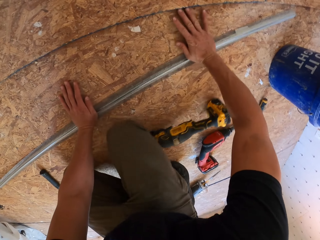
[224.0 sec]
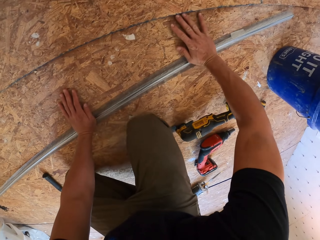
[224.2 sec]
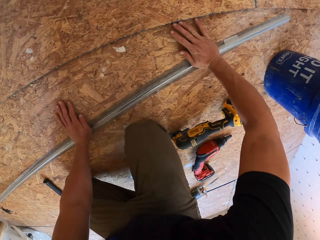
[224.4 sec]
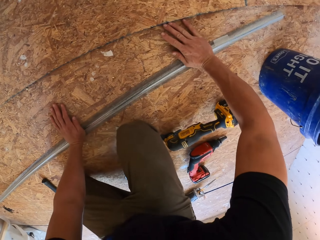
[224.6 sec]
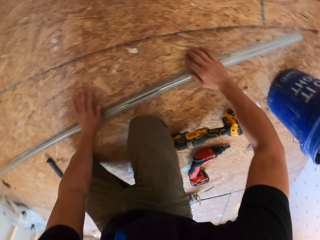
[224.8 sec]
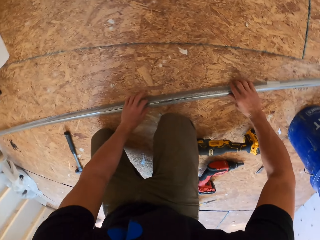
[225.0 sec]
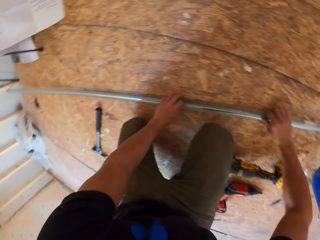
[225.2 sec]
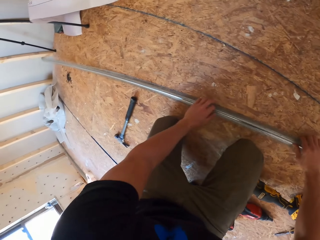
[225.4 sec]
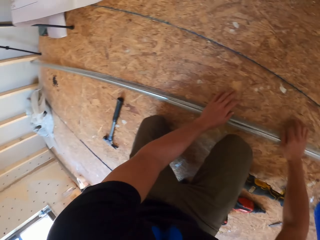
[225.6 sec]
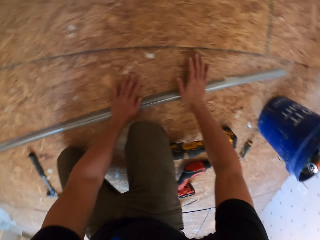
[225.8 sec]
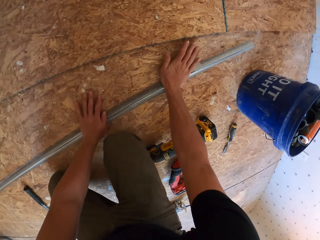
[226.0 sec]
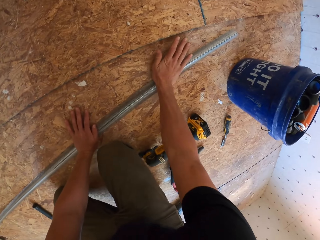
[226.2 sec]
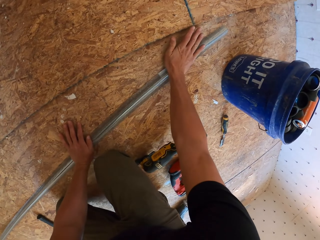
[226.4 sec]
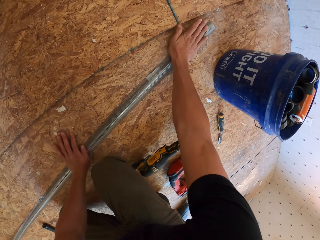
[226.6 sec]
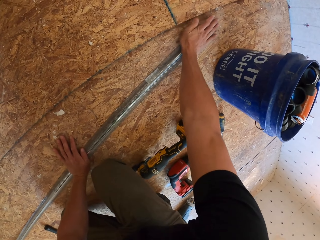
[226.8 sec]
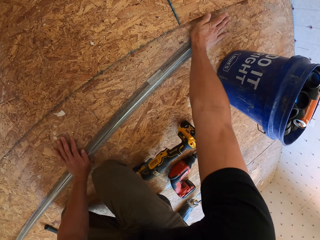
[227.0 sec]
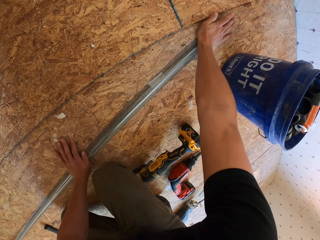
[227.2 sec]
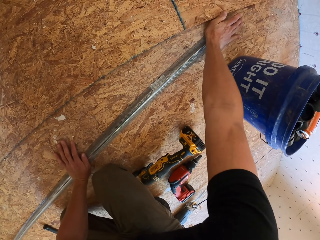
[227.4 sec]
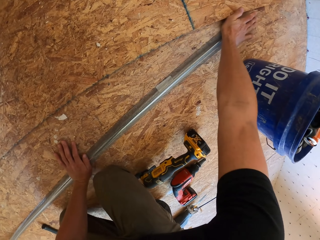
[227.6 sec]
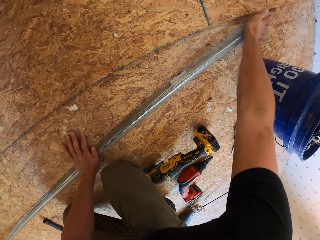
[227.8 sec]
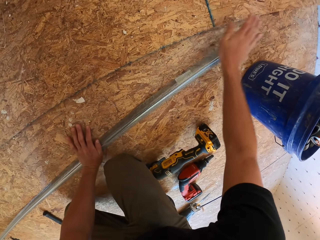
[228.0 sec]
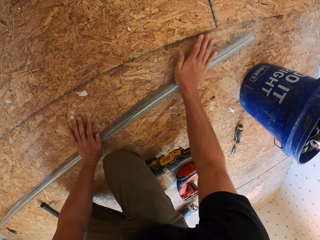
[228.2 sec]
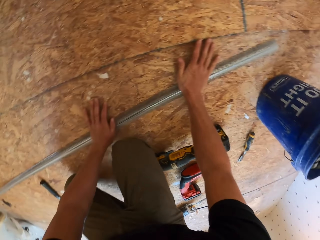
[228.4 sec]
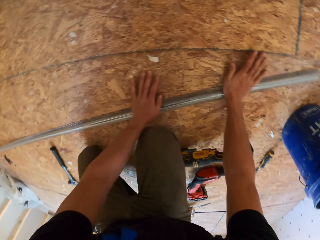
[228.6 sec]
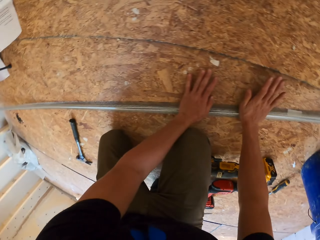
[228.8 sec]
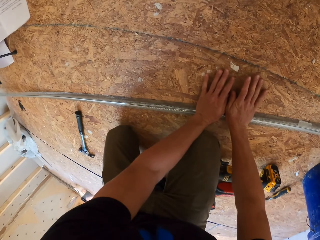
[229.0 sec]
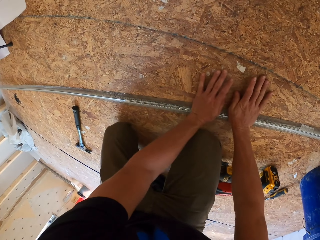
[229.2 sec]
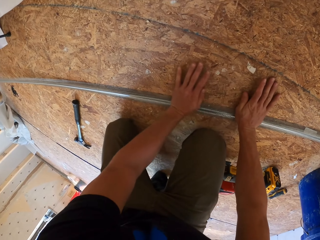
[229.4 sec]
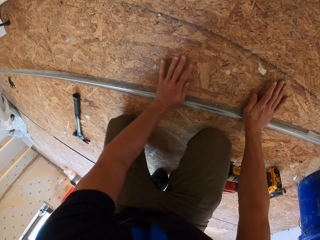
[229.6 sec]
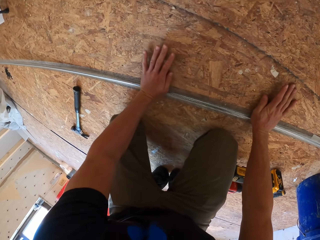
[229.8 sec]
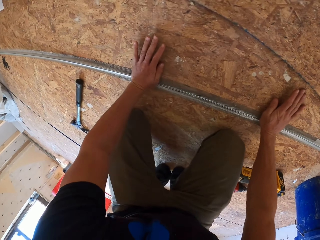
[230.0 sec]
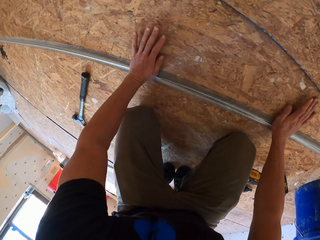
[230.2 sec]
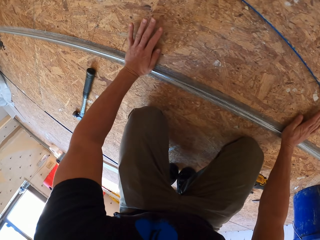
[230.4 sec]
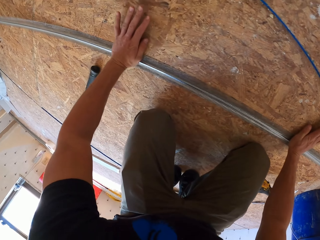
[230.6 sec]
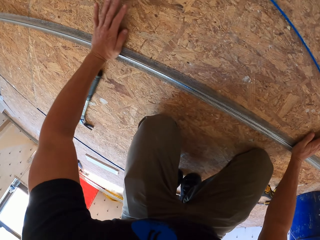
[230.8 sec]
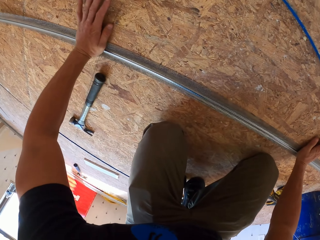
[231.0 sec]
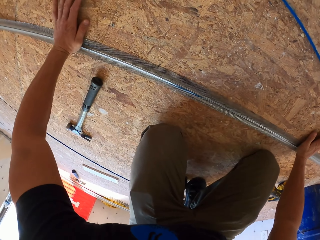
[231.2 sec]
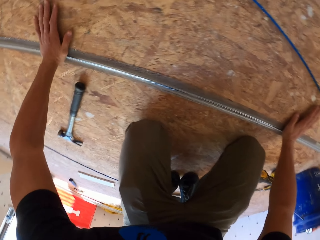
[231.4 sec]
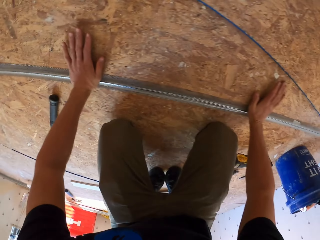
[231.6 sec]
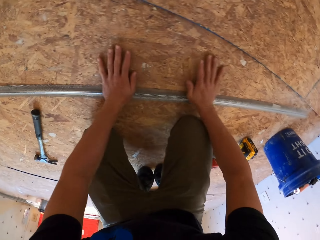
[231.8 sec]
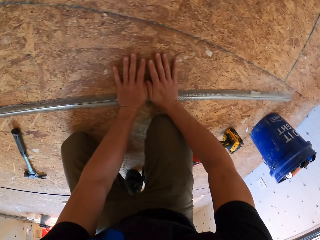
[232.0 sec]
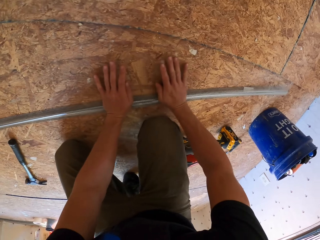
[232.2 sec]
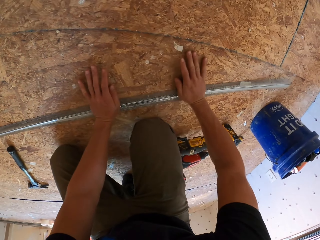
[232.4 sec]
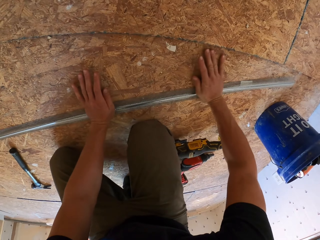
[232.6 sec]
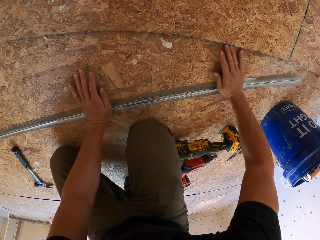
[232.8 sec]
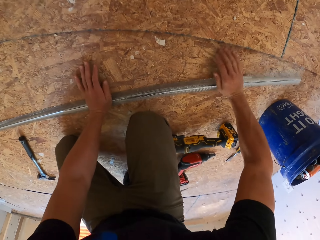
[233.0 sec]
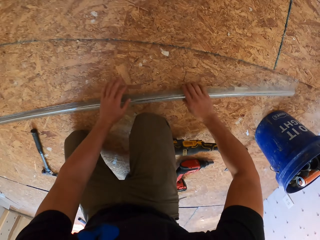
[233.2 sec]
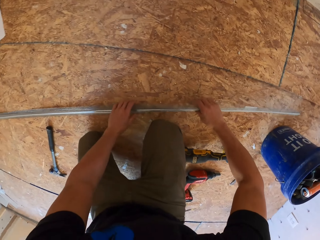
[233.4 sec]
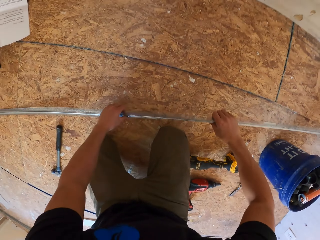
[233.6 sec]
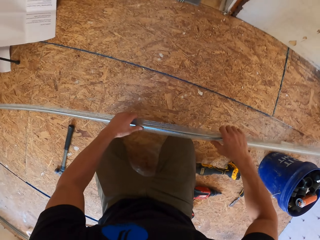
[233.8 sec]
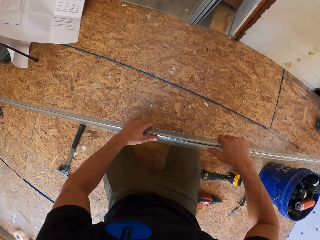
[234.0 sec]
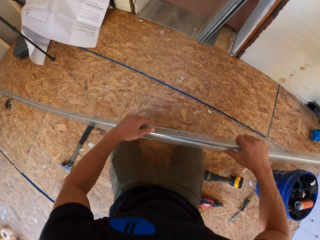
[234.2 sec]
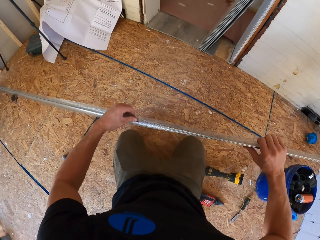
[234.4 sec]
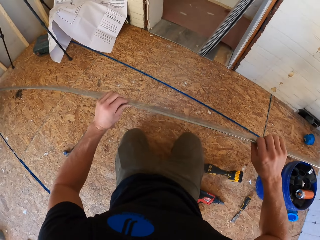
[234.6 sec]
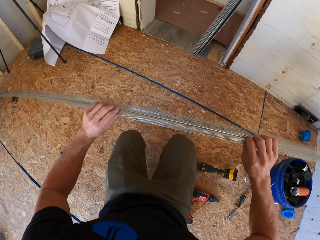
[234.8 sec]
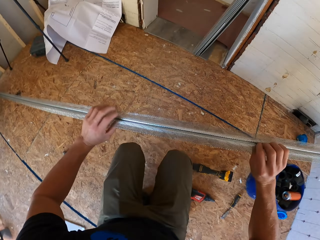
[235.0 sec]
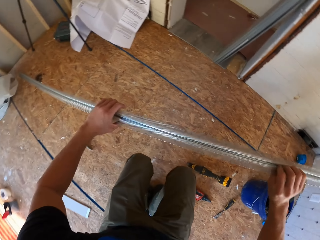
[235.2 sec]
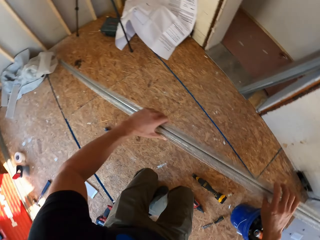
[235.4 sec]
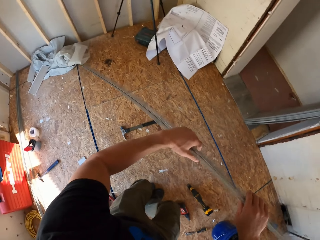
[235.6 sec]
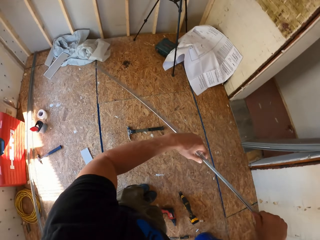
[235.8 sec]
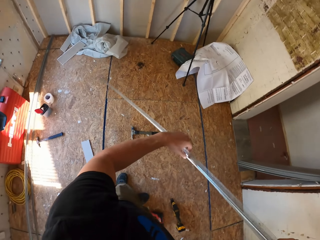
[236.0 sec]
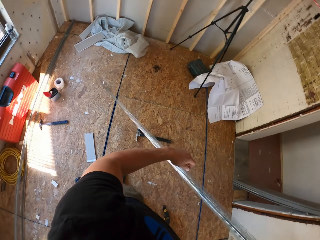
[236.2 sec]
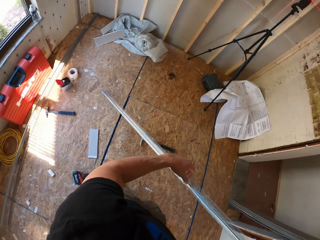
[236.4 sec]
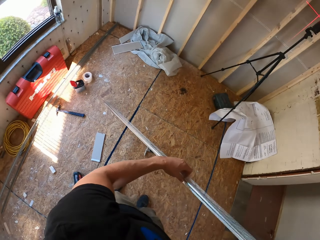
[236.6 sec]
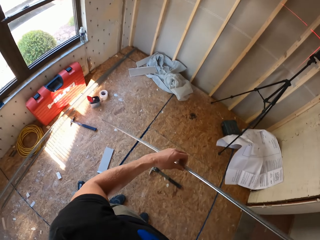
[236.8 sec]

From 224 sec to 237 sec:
The camera wearer lifts the mesh. They adjust the mesh.

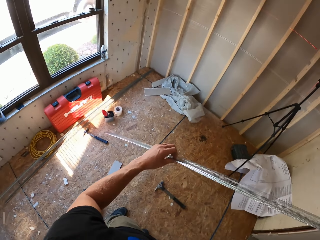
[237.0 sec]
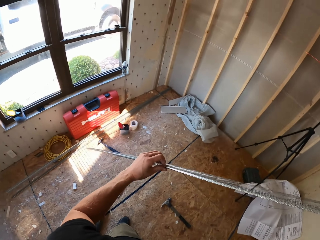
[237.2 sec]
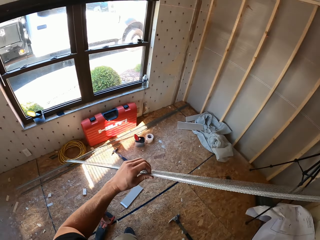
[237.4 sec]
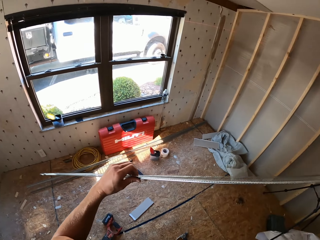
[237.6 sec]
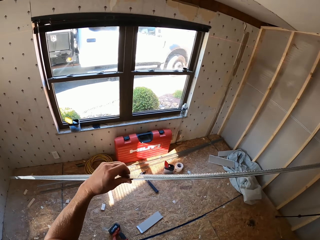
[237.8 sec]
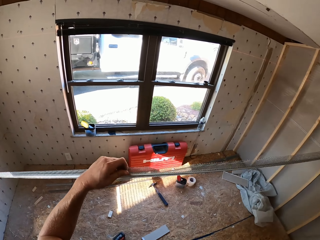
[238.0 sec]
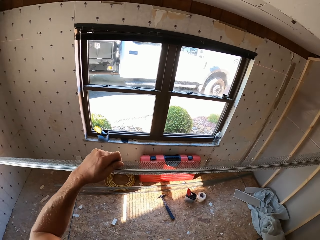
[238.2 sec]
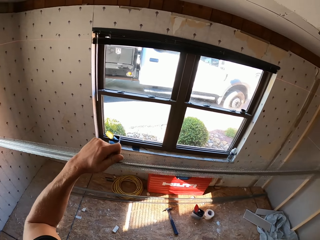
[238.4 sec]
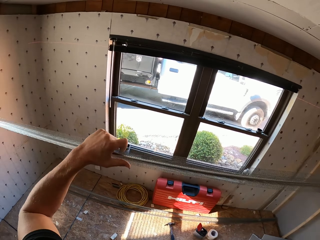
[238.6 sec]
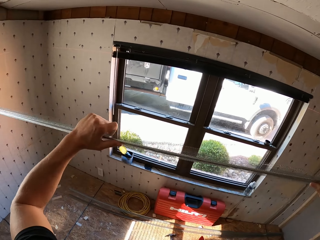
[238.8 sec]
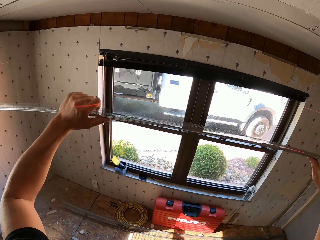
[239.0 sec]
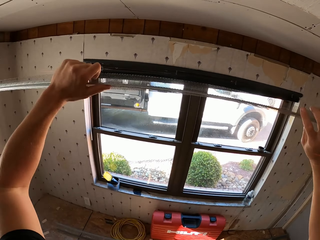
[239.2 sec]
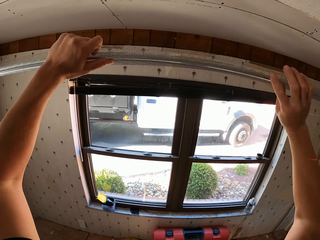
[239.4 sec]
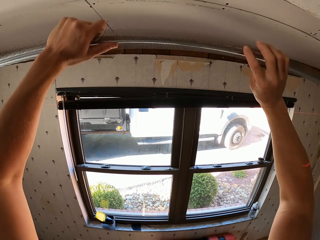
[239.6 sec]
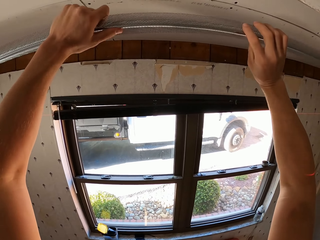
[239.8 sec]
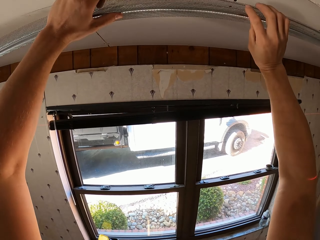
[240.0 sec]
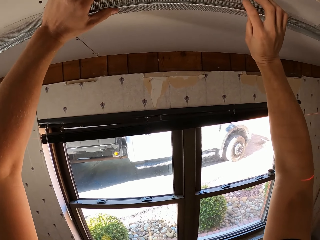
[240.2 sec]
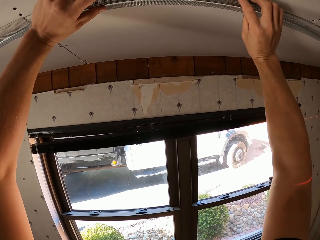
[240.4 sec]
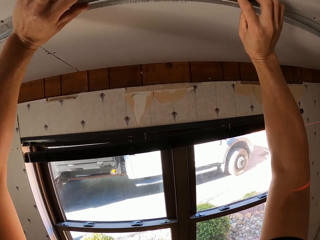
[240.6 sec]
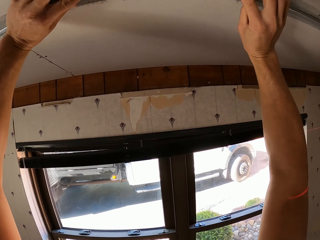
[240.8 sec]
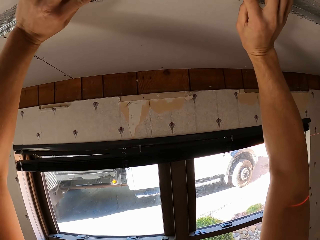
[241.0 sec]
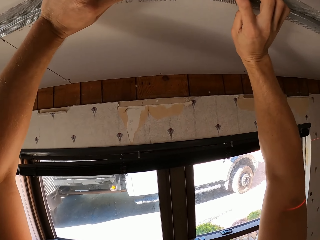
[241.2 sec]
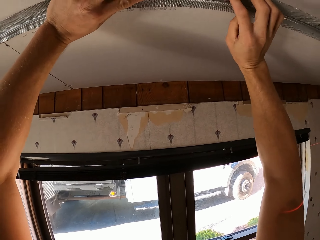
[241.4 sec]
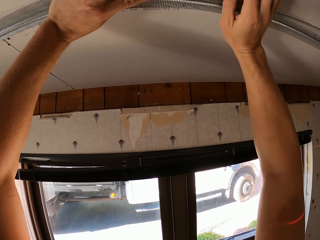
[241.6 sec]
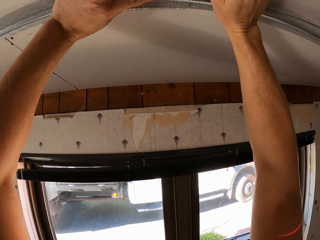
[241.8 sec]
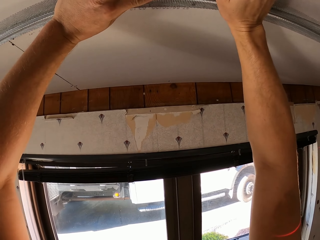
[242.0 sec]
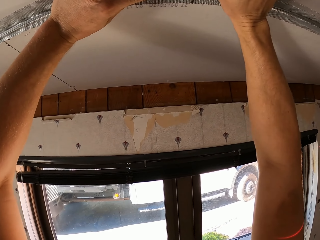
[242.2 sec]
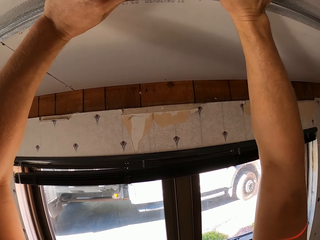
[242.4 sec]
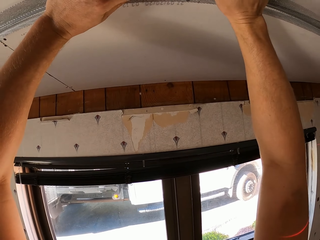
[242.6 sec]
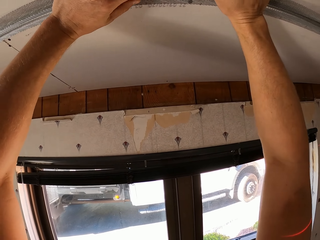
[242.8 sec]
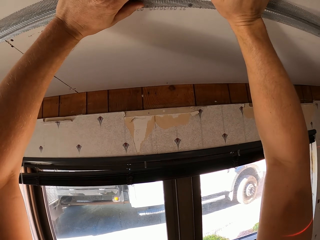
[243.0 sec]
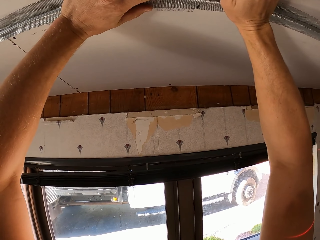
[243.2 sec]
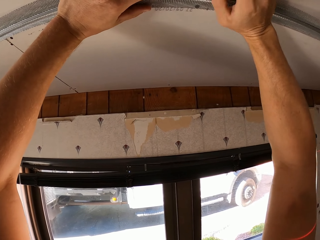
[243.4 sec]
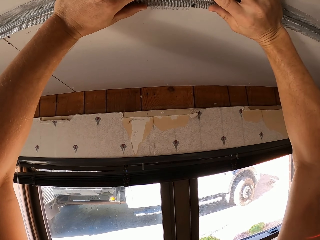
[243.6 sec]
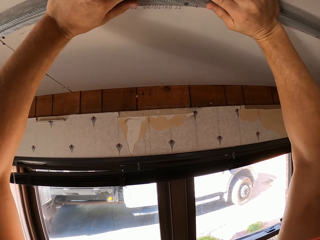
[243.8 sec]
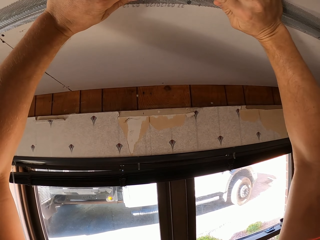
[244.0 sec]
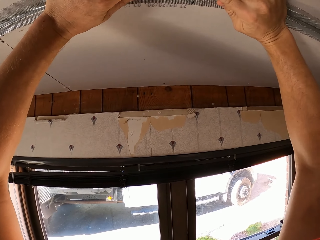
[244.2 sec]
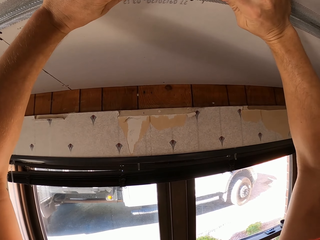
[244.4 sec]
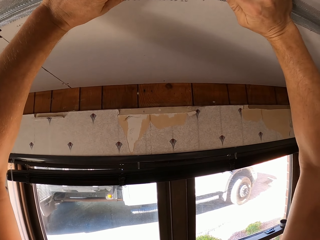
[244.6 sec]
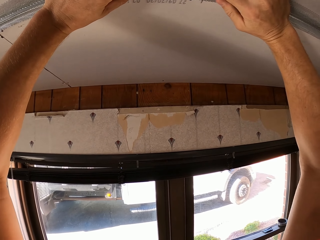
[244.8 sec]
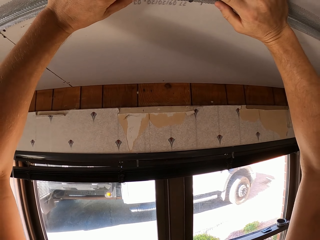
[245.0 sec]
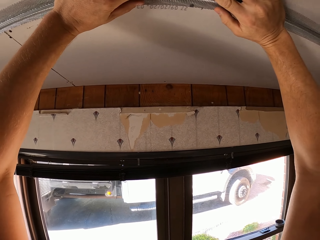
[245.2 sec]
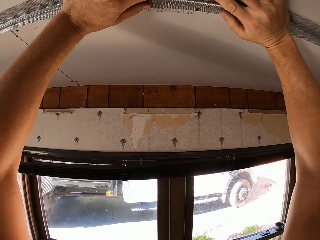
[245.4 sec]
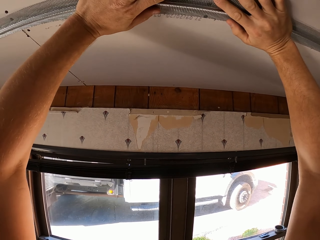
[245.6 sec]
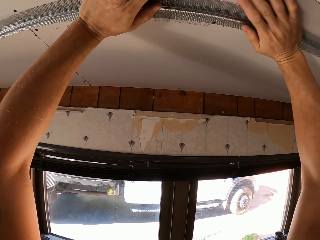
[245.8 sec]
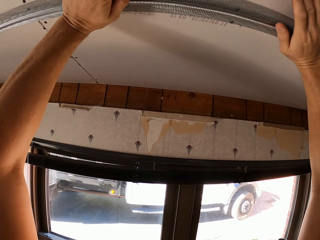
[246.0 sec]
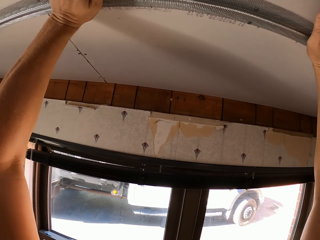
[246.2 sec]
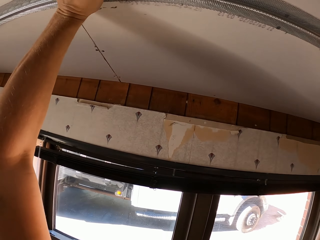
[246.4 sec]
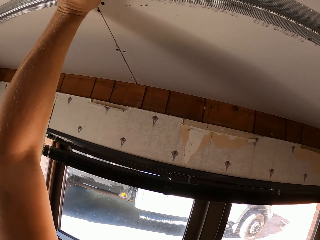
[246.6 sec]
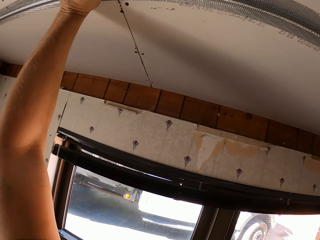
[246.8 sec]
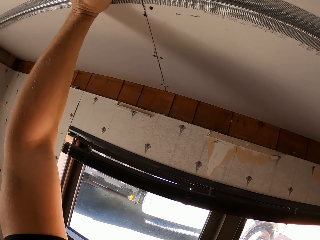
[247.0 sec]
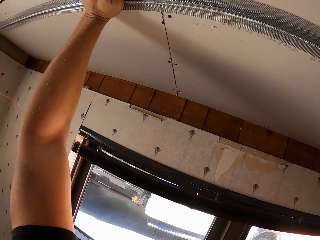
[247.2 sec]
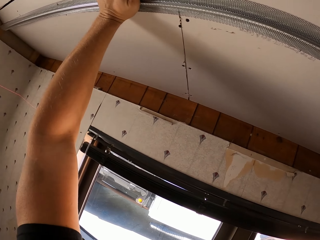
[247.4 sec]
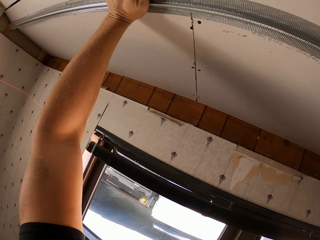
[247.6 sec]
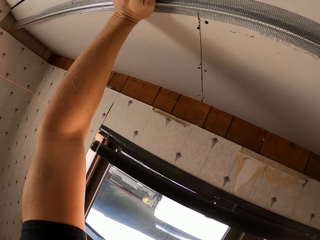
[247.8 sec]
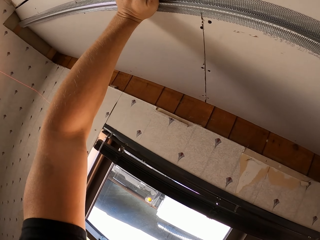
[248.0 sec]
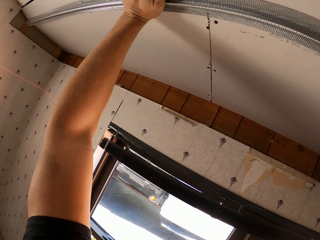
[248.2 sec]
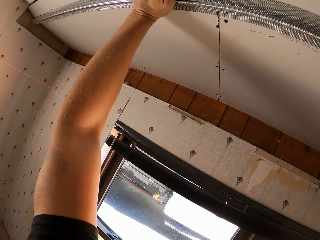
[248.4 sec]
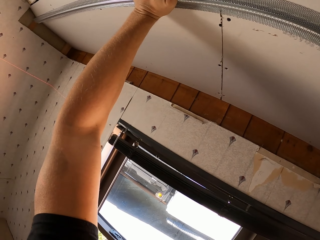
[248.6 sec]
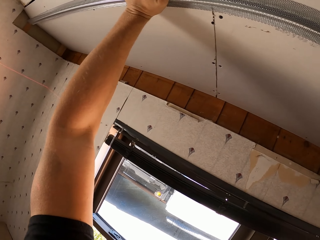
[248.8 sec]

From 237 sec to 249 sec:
The camera wearer turns around. They place the mesh or pipe on the ceiling. They adjust the mesh on the ceiling.
